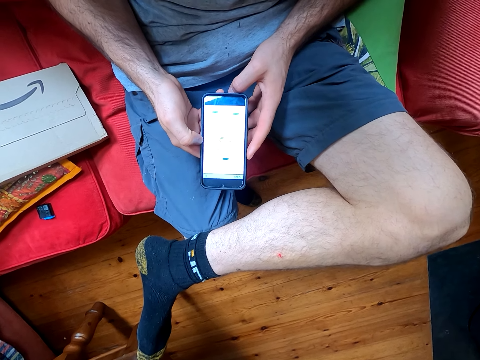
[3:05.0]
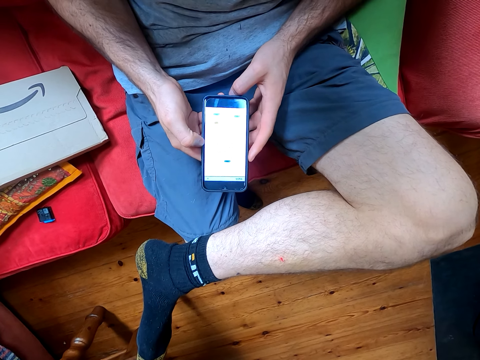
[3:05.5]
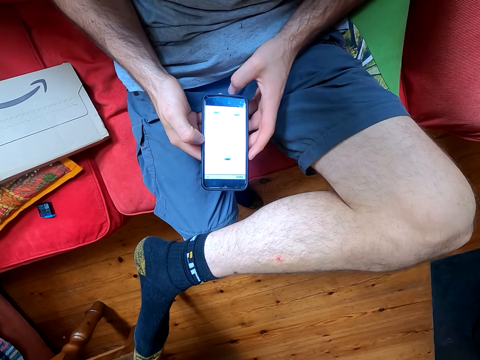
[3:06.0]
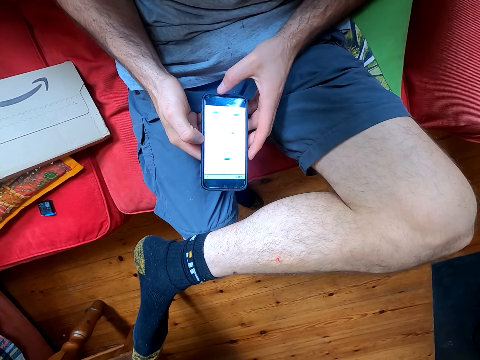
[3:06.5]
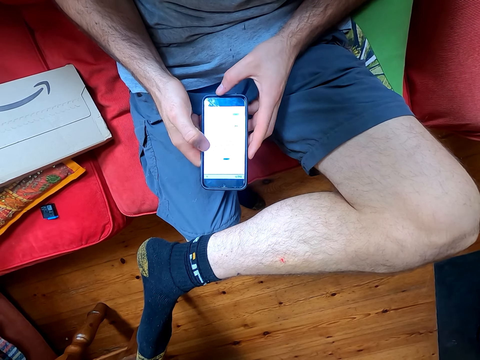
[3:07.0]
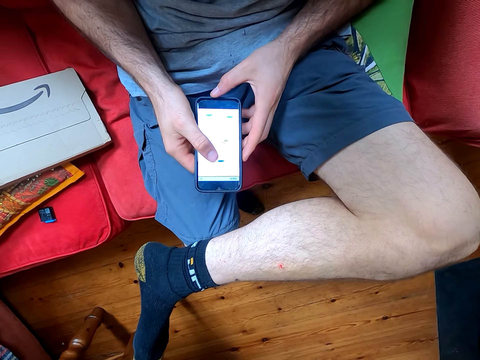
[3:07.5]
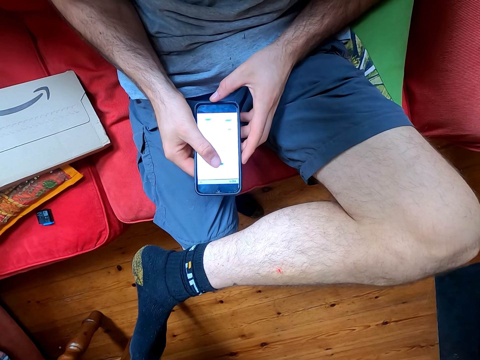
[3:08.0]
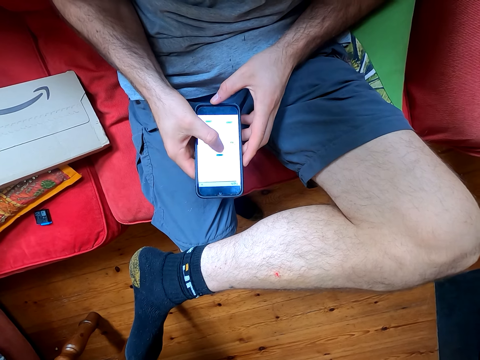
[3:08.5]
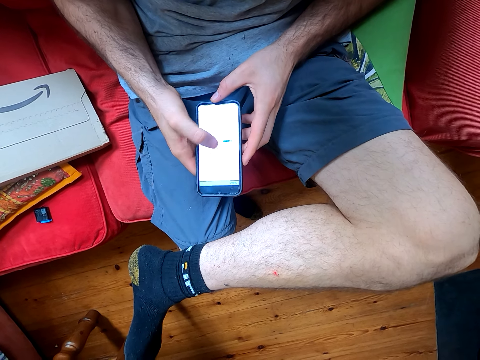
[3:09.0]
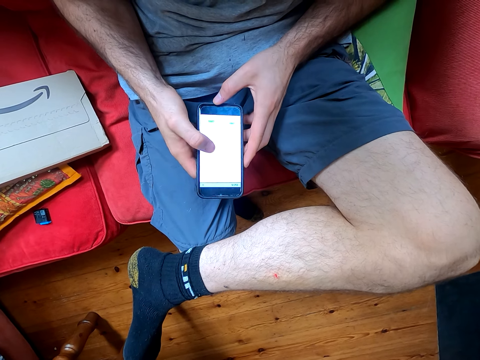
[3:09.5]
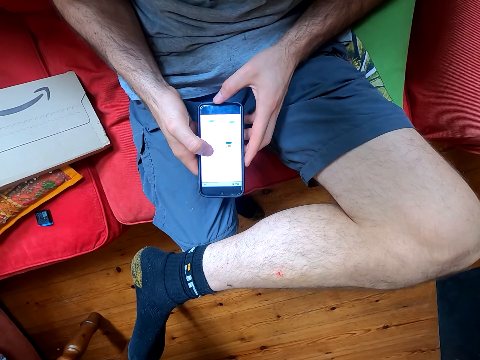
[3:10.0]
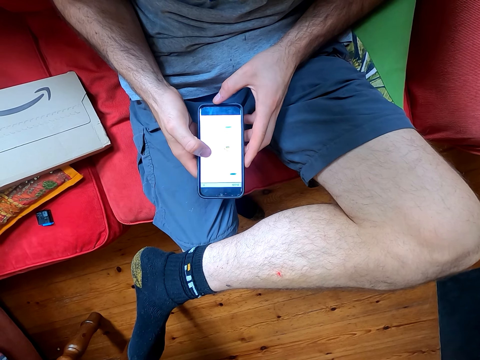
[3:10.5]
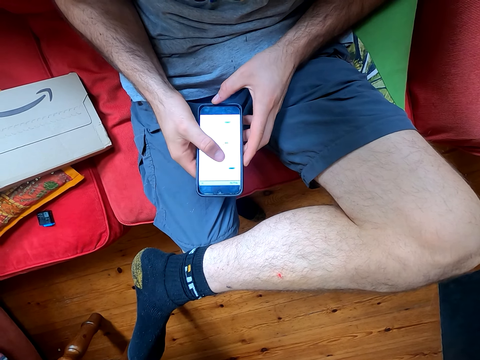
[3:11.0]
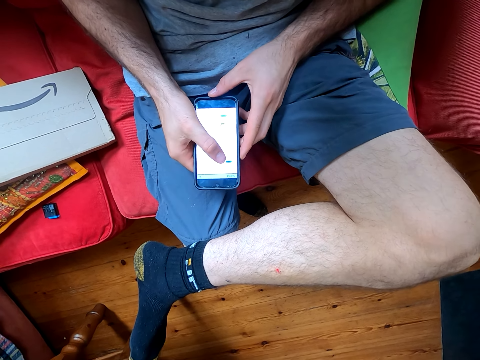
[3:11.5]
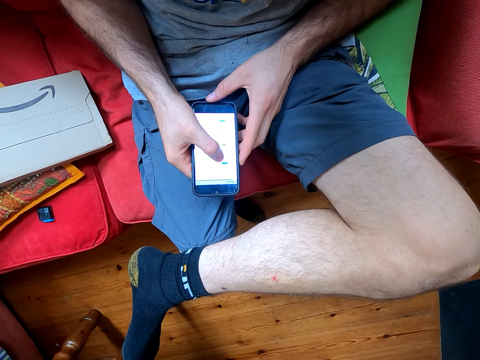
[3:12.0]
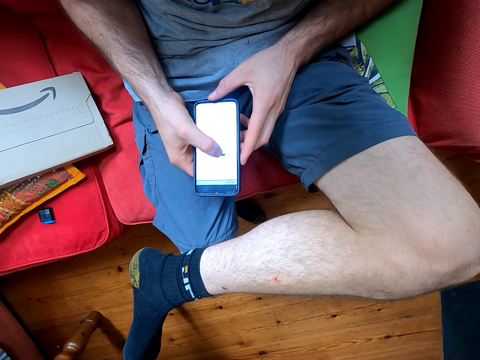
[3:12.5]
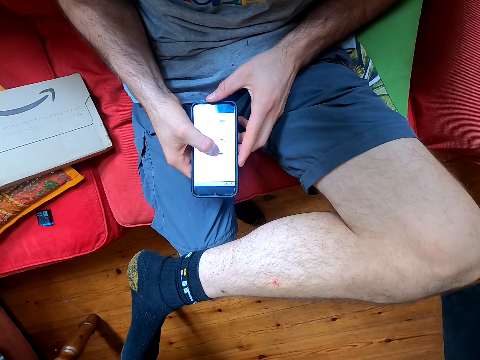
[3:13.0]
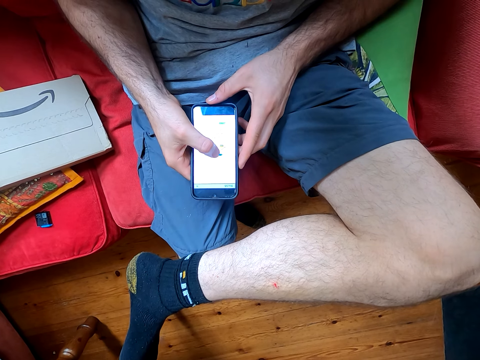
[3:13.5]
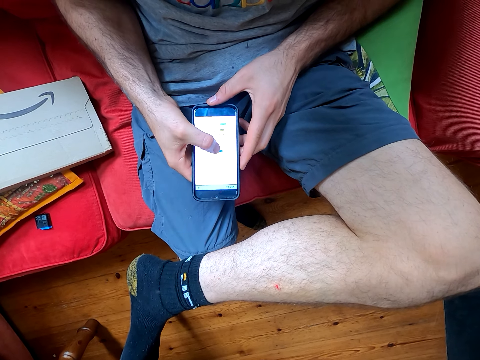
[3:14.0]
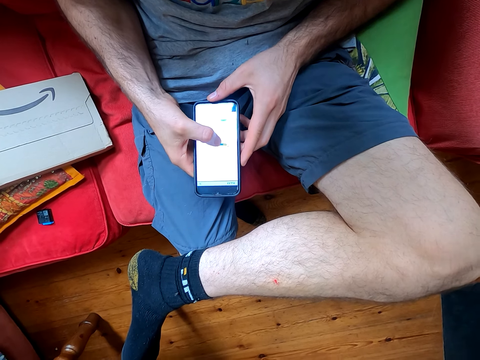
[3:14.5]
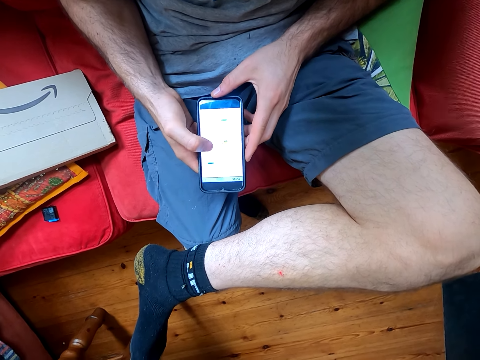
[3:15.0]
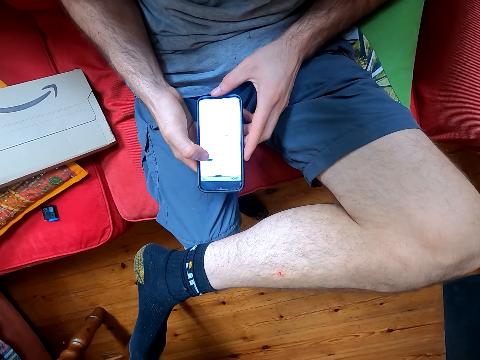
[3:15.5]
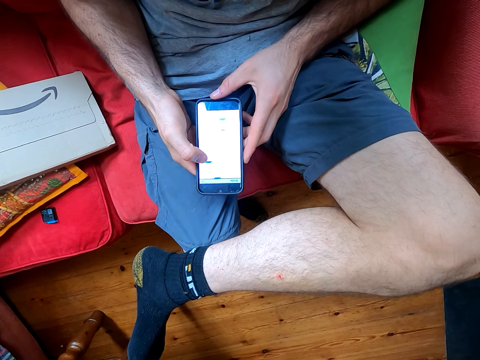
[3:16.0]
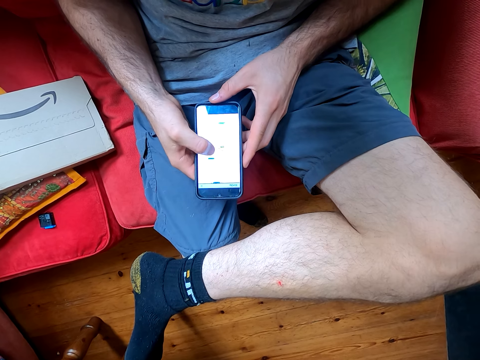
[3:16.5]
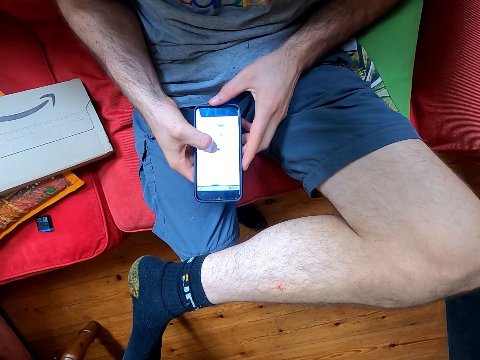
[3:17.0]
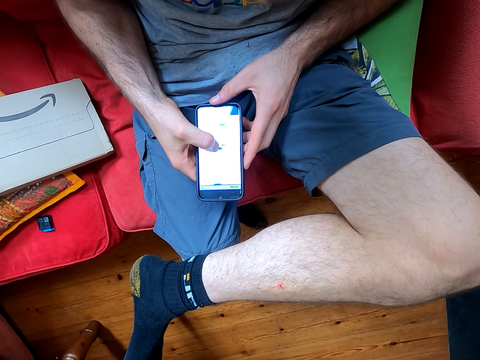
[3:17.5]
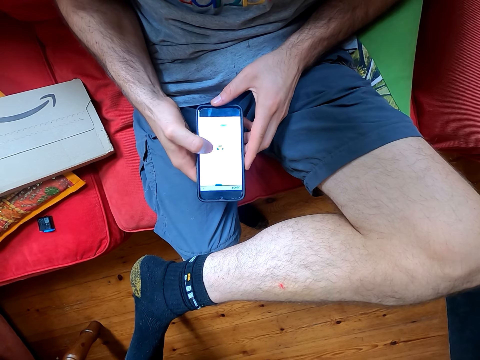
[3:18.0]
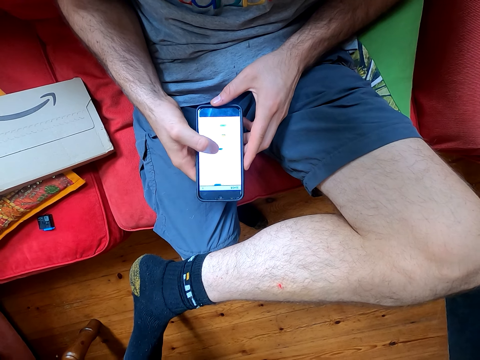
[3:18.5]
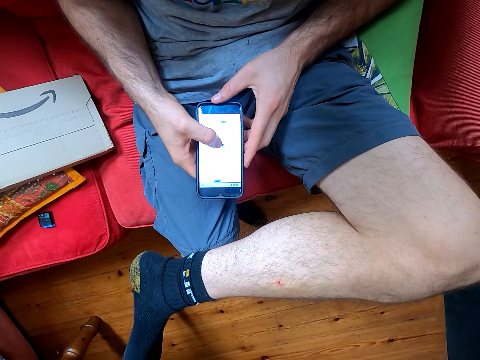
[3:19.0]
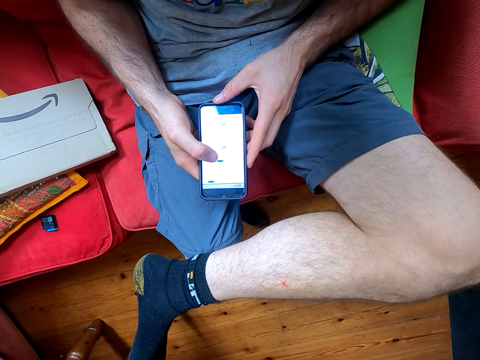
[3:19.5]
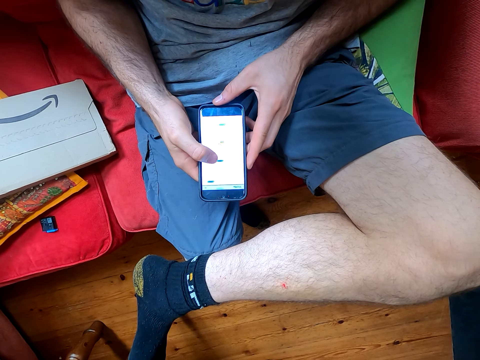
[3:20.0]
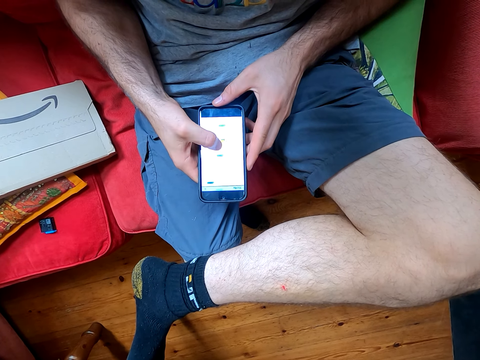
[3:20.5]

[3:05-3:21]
The camera wearer plays the game on his phone. A man converses with the camera wearer. The camera wearer converses with the man. They play the game on the phone. They converse with the man. They play the game on his phone. They converse with the man.

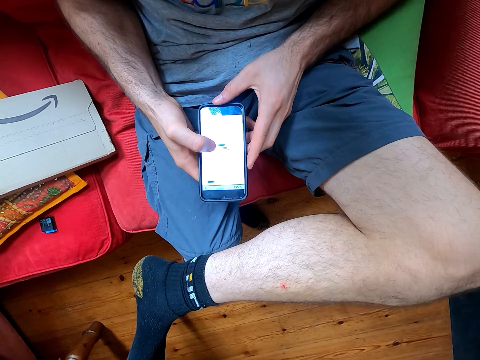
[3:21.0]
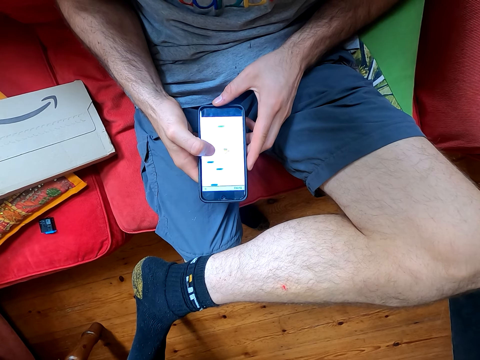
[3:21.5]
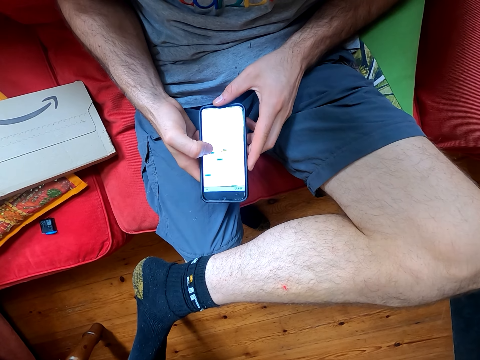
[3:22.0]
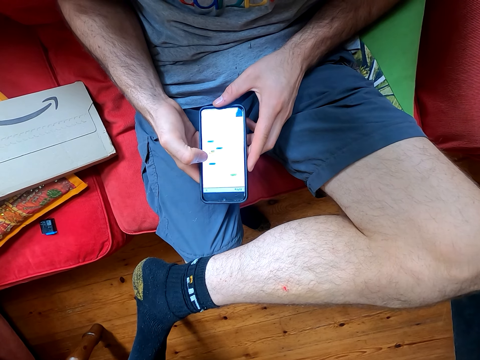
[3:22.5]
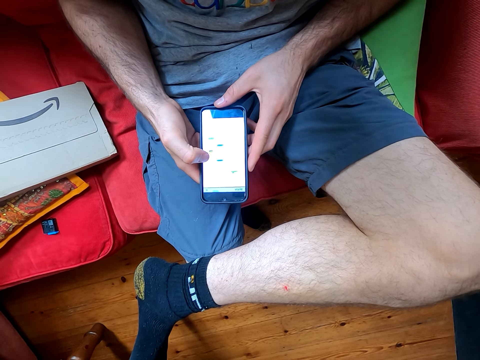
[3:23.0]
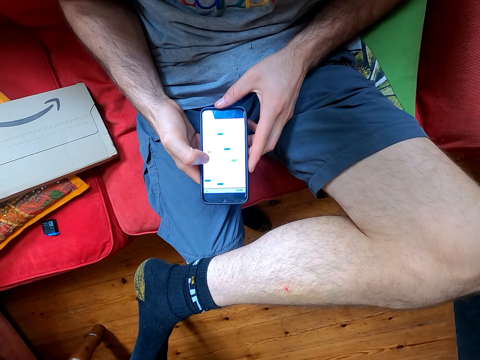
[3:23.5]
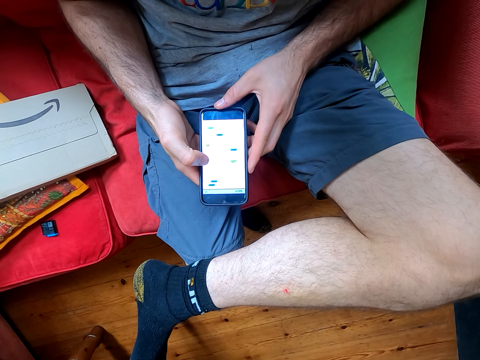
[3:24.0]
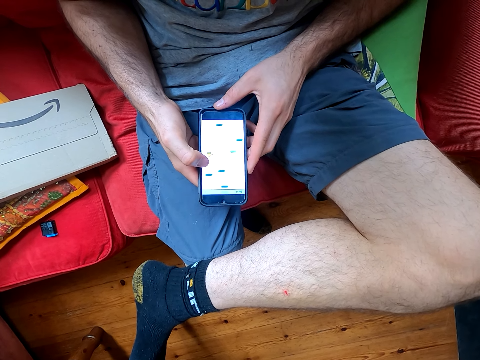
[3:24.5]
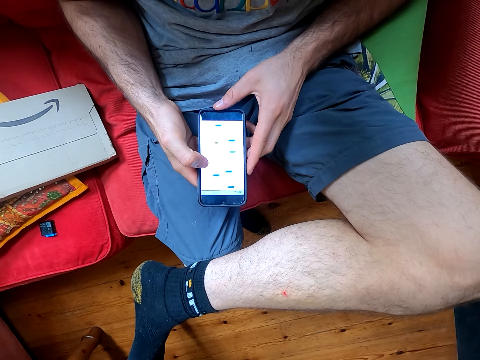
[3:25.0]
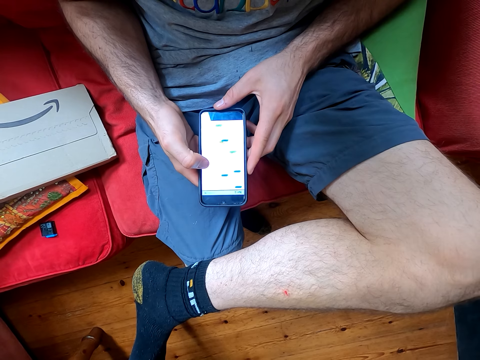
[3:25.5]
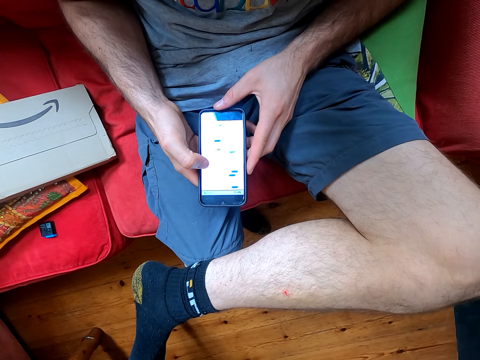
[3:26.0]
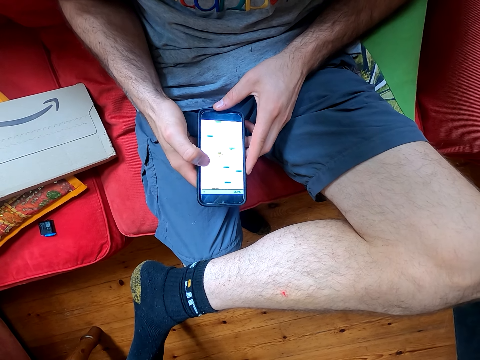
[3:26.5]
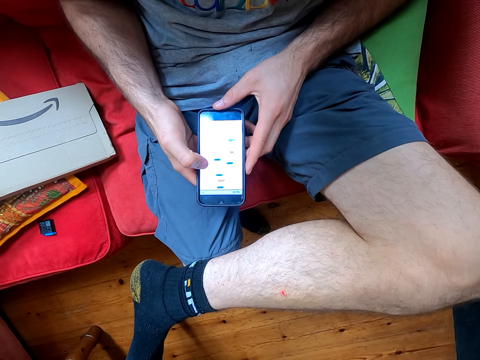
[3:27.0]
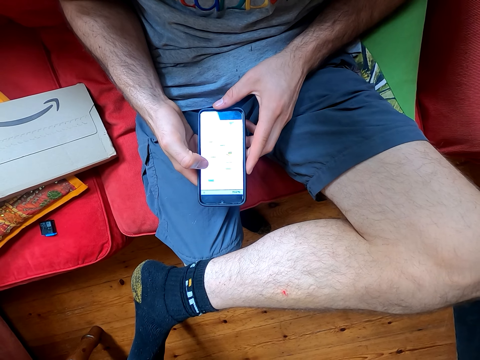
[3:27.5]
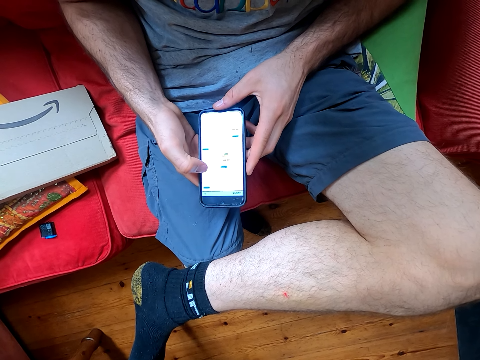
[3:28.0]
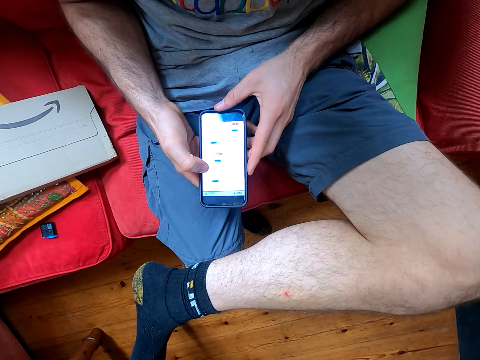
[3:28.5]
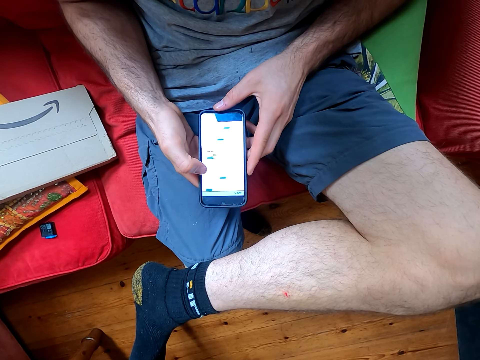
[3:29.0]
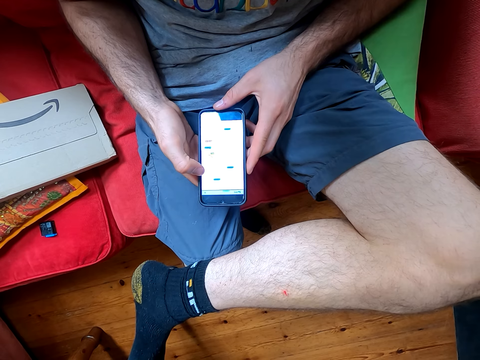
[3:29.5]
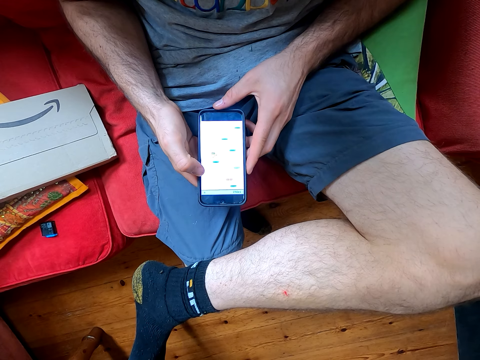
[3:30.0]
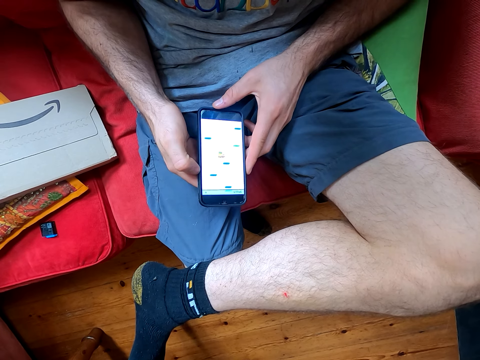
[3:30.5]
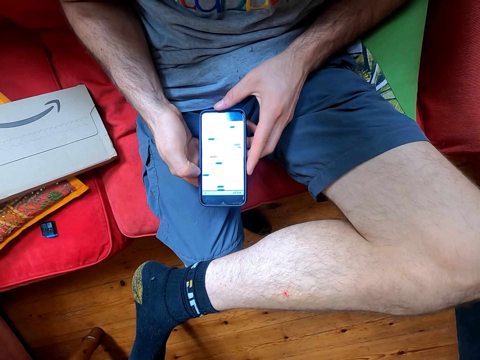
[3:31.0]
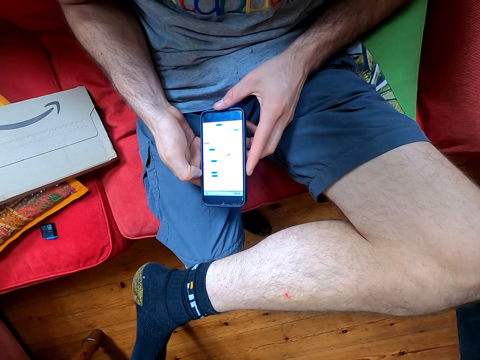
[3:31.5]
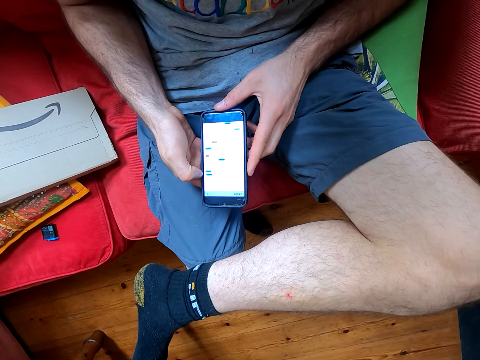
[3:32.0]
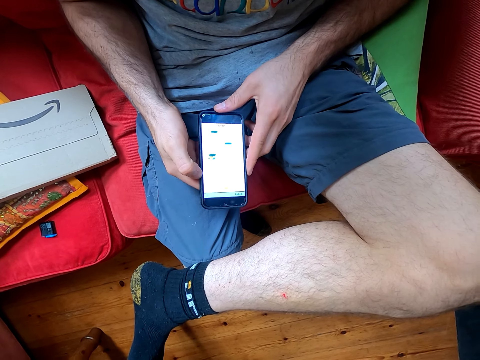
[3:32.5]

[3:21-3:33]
A man converses with the camera wearer. The camera wearer plays the game on his phone.
